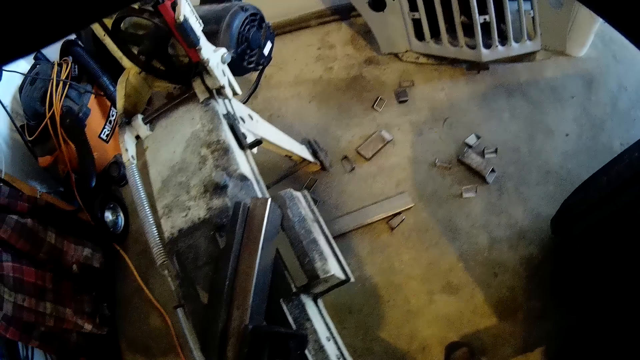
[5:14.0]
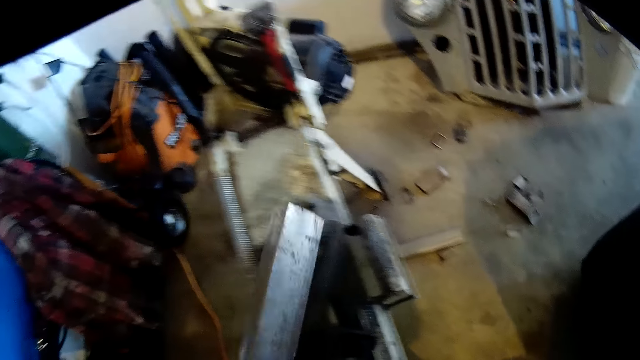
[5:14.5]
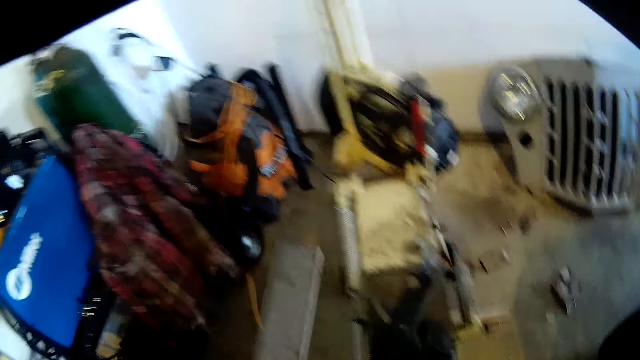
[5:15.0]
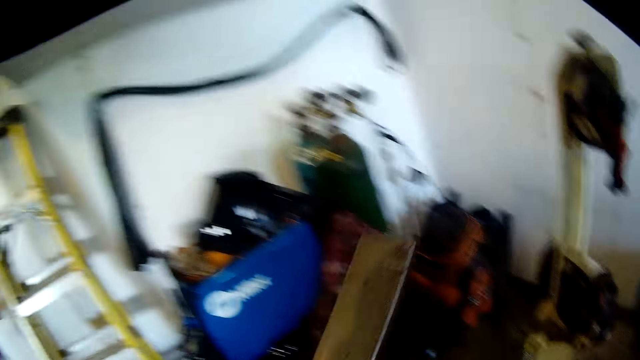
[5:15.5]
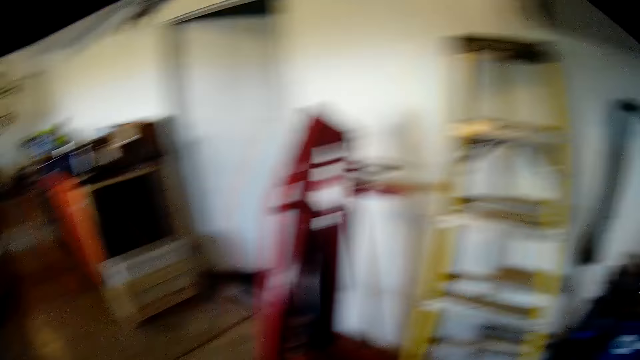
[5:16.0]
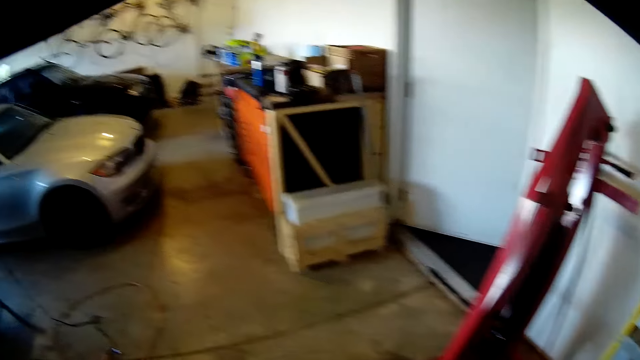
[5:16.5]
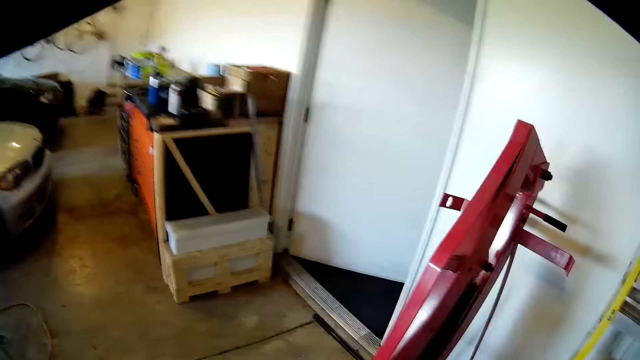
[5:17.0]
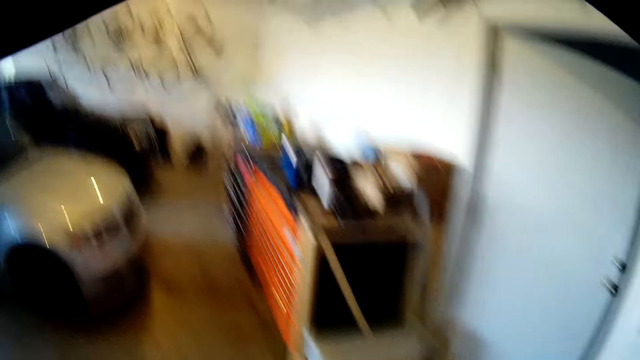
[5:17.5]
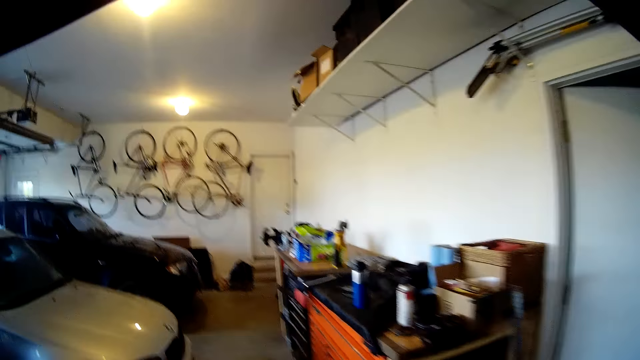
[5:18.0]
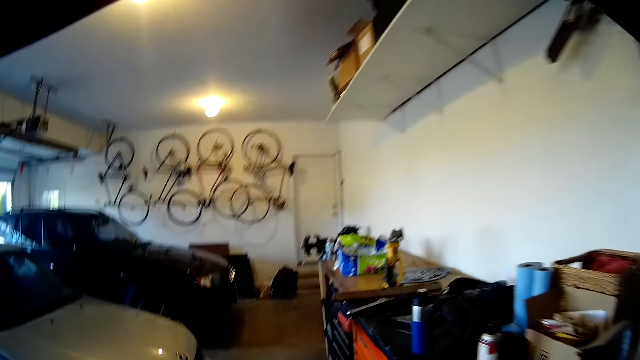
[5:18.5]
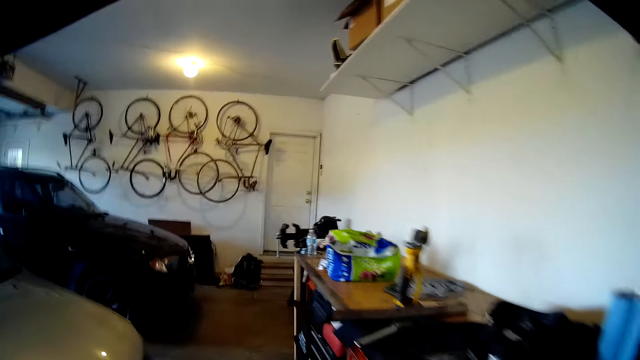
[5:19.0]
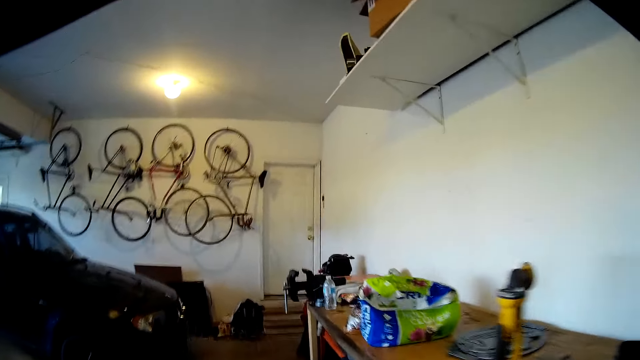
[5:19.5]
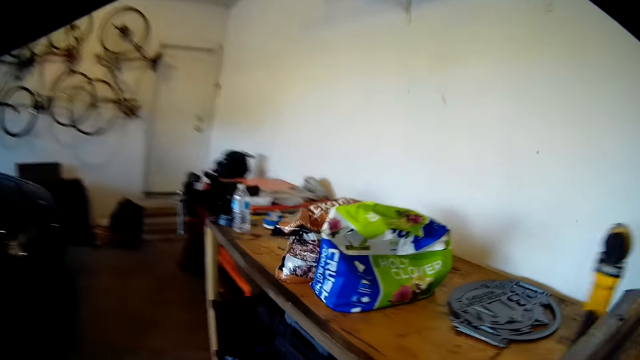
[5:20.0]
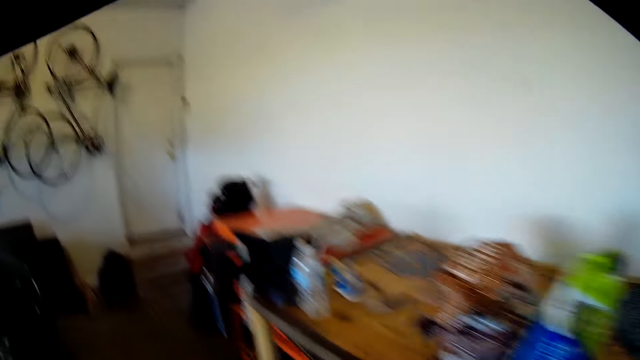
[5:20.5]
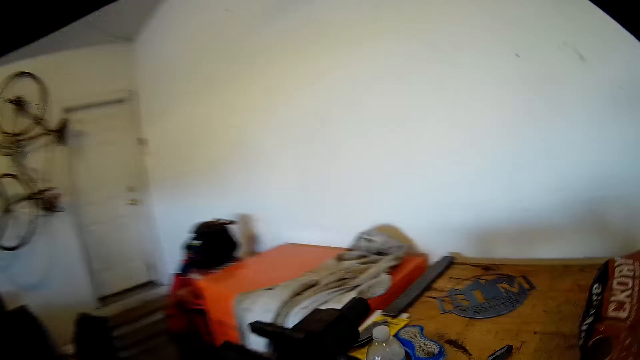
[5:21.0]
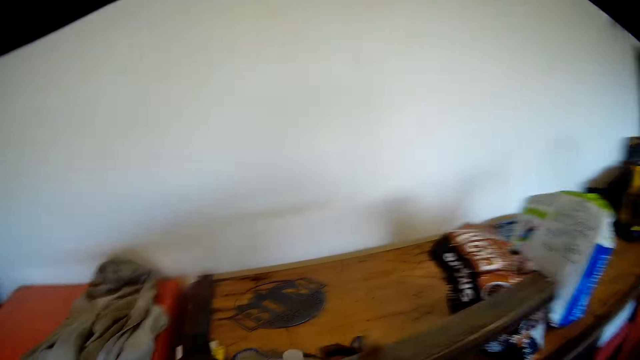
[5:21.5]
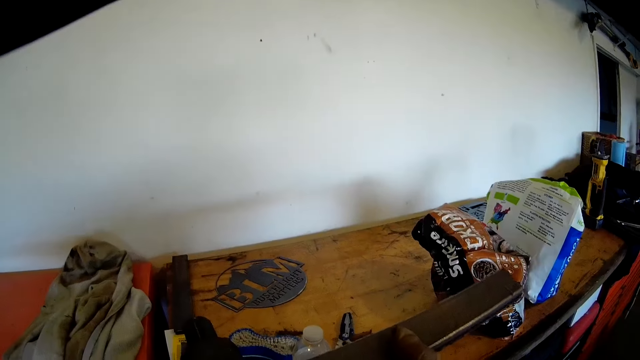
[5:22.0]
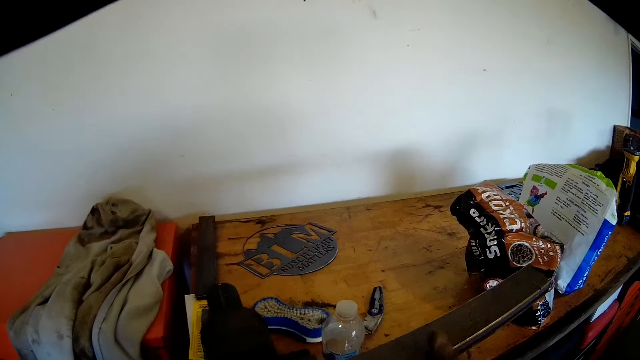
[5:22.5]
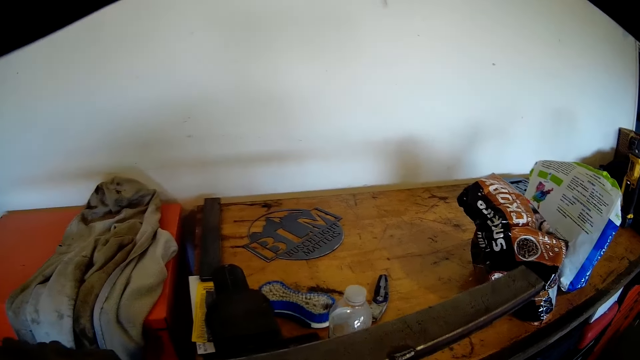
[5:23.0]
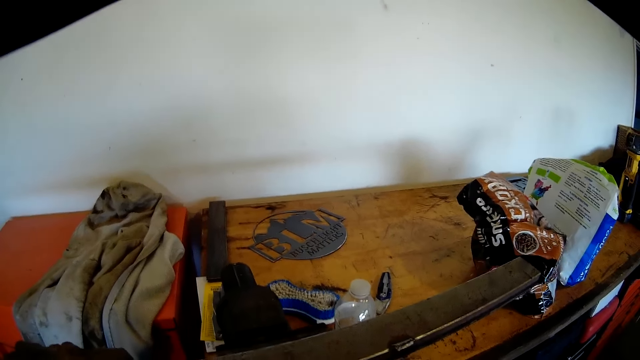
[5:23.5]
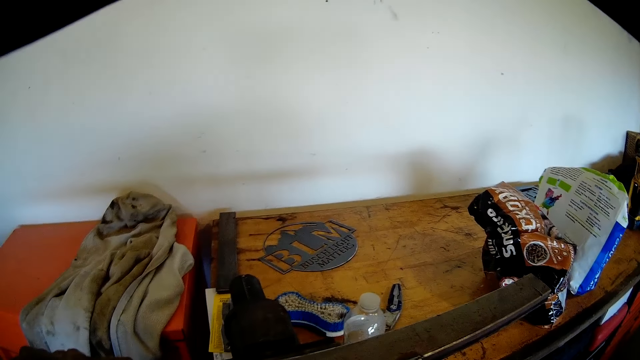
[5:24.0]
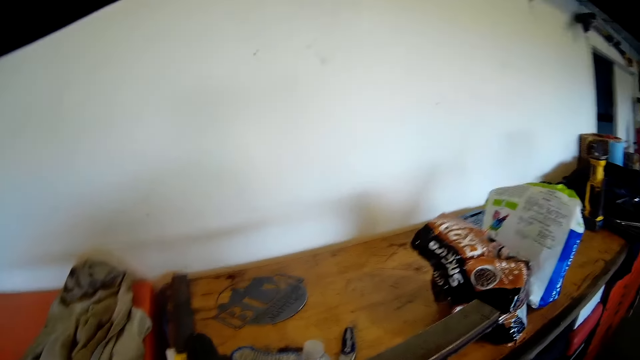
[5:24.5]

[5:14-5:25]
The camera wearer carries the metal to the working bench inside the workshop with his left hand. He moves towards a table. He clamps the metal in a clamp on the bench. He drops the metal on the table with his right hand.

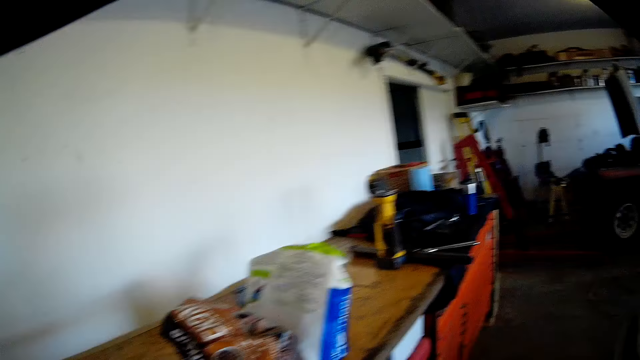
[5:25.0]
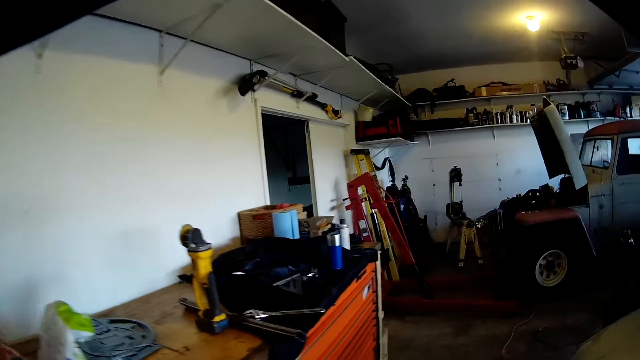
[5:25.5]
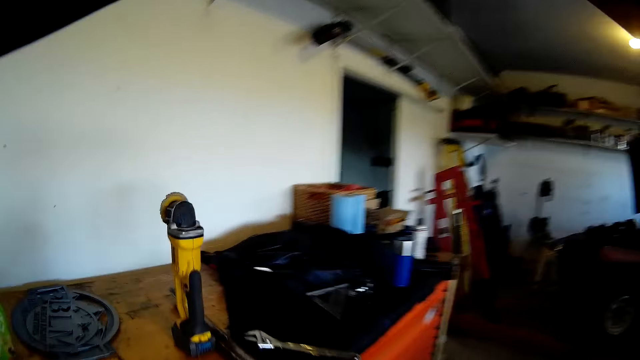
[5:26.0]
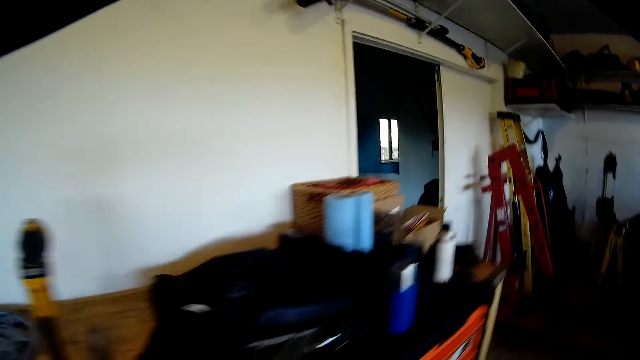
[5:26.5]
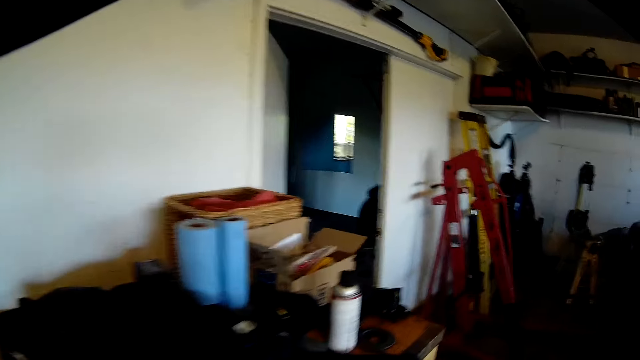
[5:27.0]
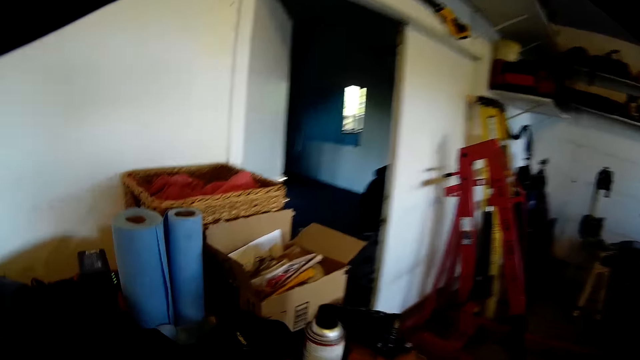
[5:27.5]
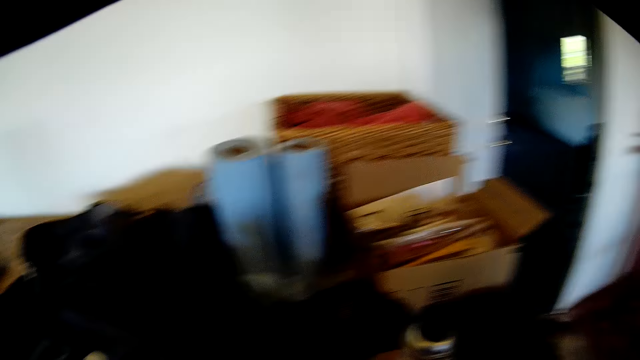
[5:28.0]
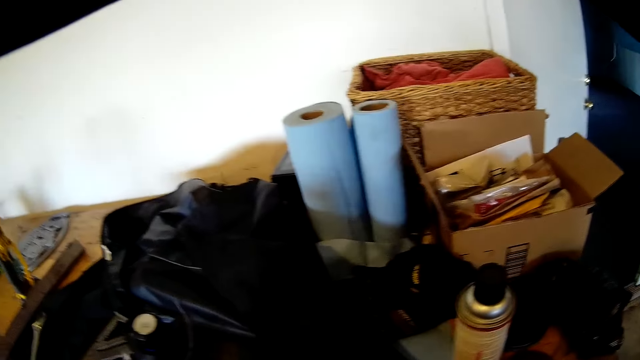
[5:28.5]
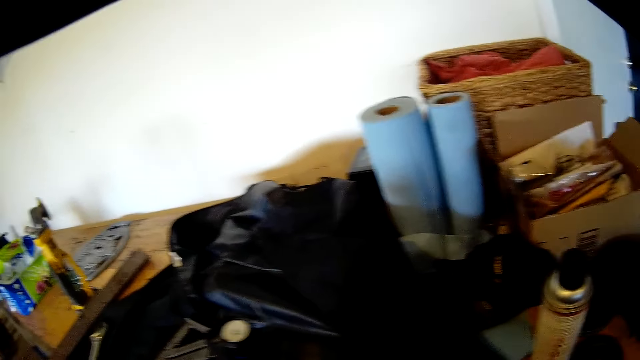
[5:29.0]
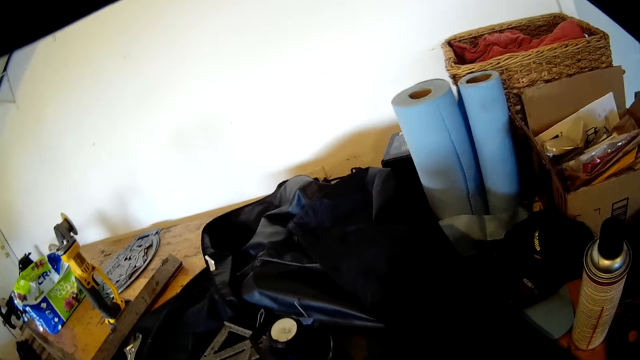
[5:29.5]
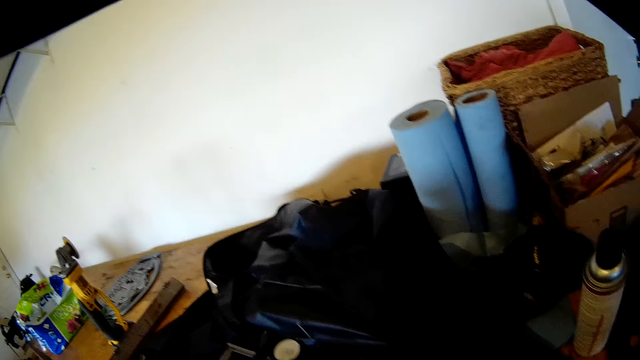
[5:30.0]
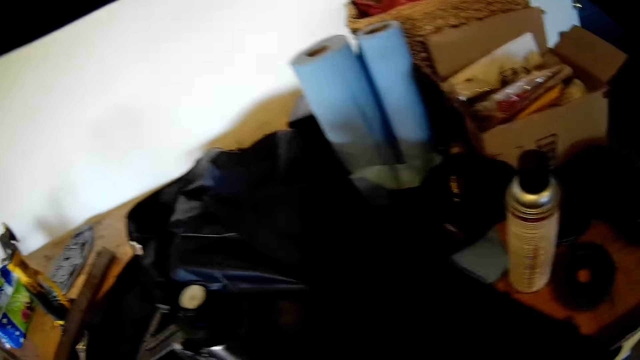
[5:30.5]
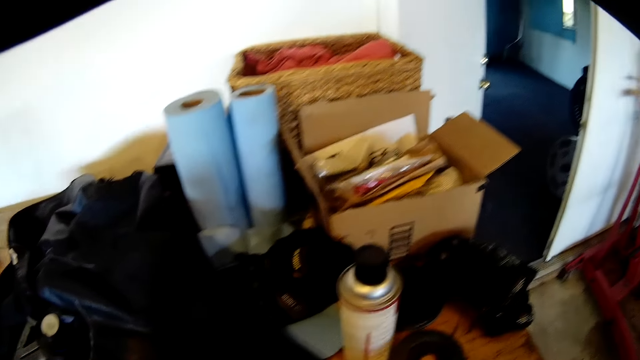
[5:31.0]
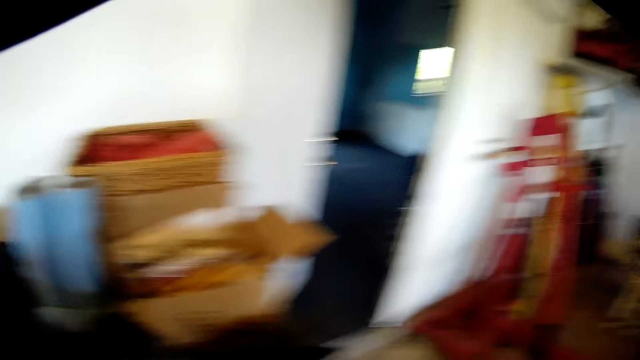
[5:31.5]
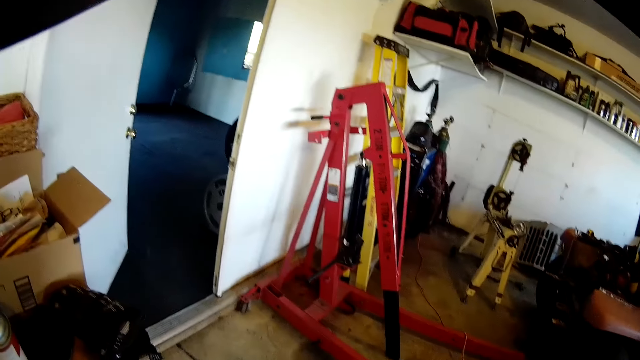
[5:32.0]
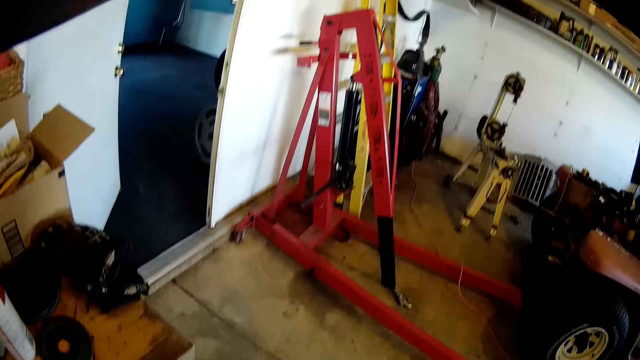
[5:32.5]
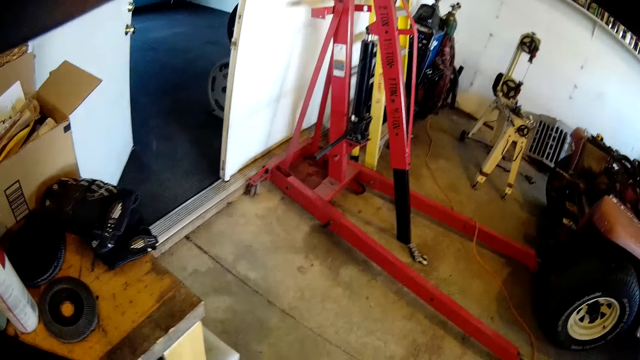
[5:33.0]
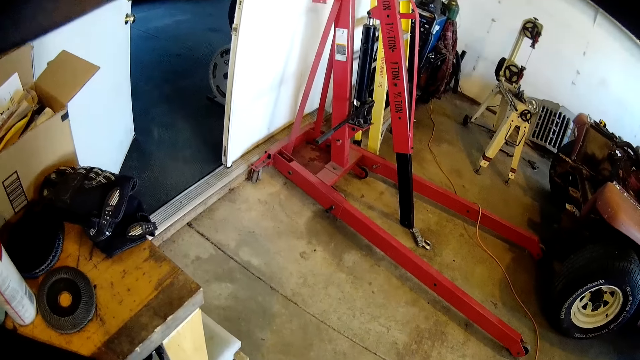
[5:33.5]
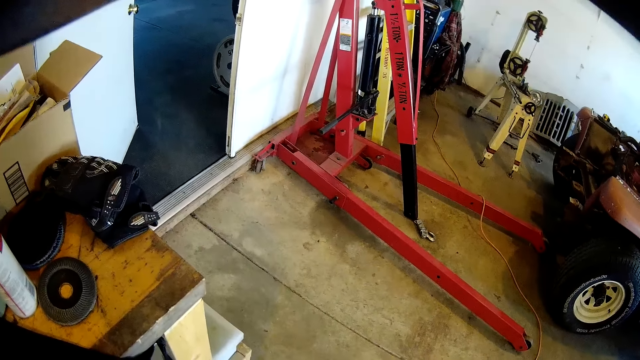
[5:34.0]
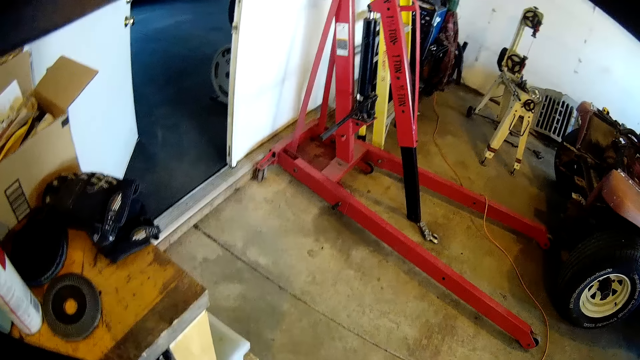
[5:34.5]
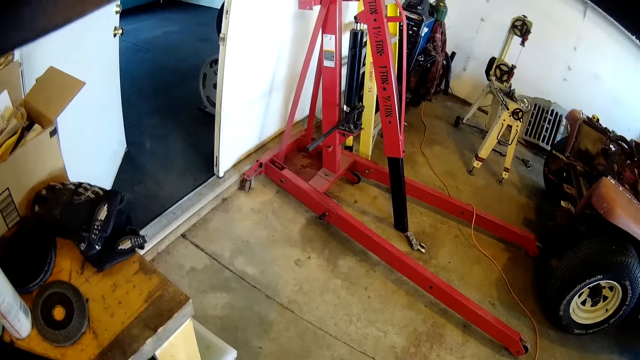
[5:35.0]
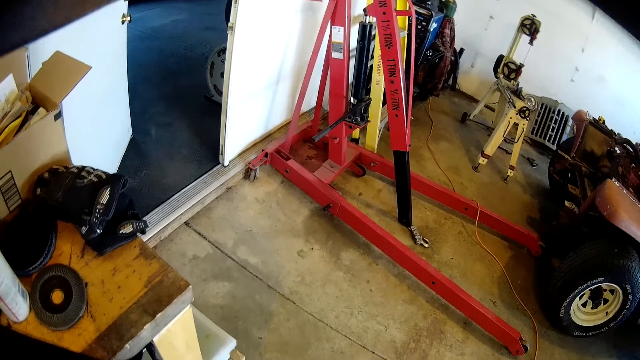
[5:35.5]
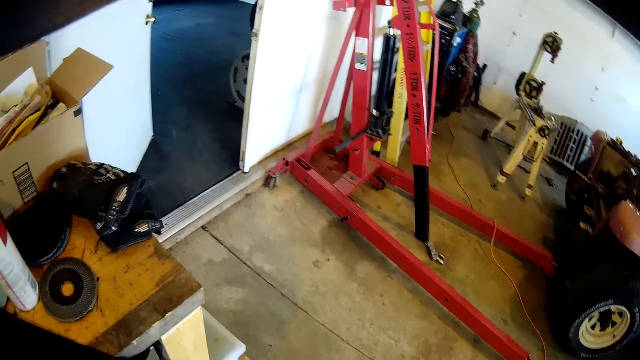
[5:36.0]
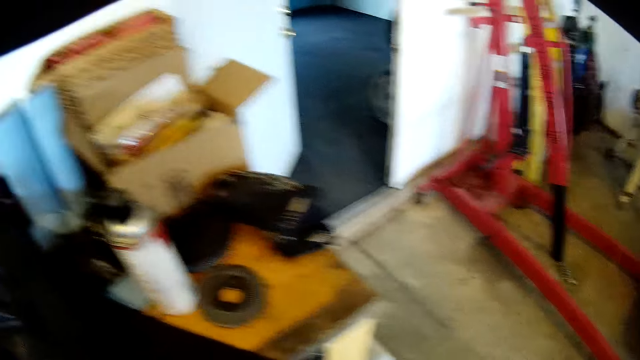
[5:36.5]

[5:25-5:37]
The camera wearer walks along the bench. They stare around in the room at the edge of the bench.
